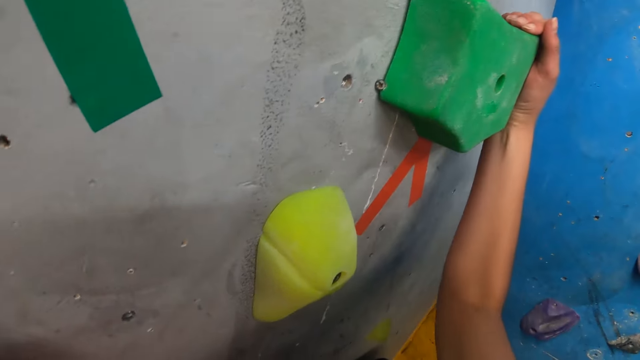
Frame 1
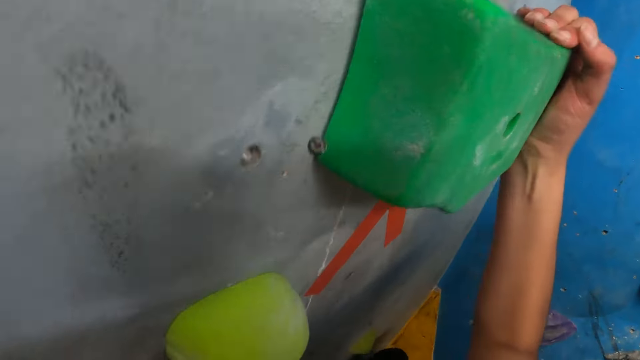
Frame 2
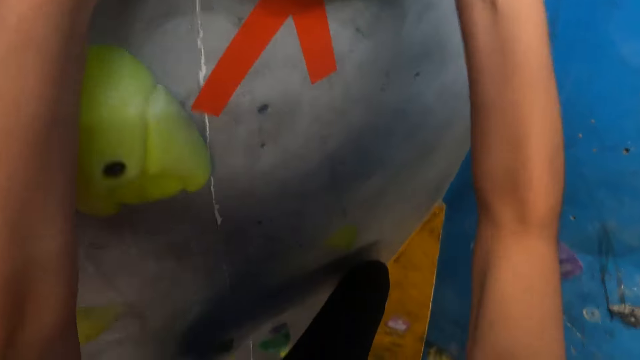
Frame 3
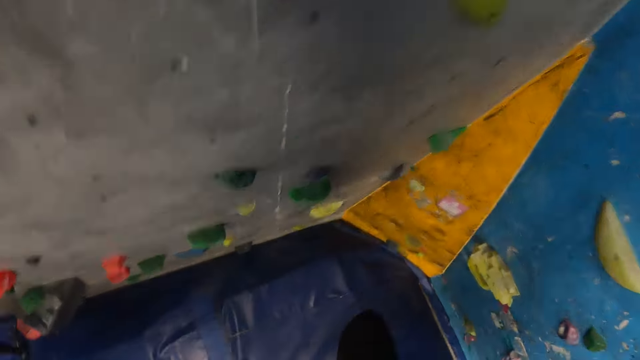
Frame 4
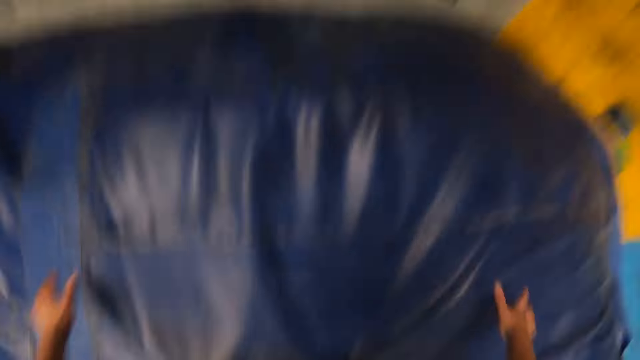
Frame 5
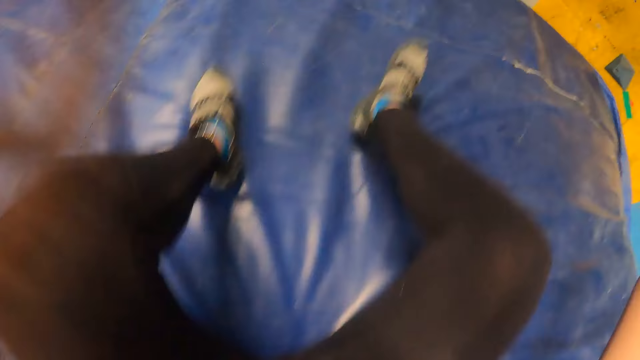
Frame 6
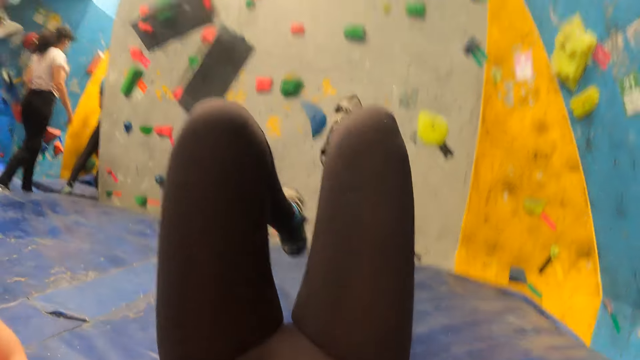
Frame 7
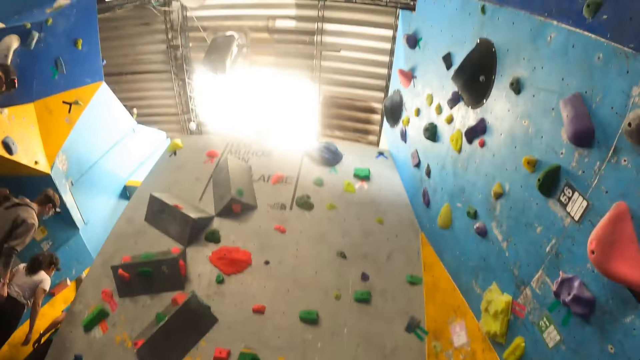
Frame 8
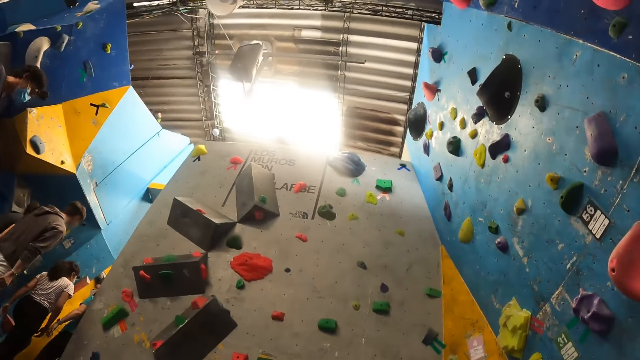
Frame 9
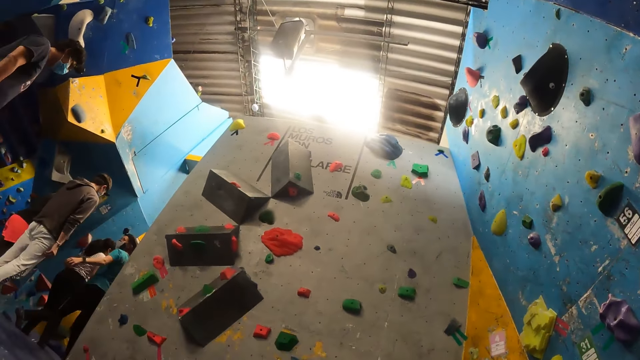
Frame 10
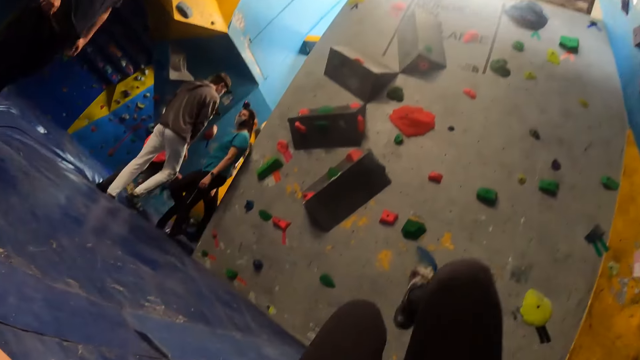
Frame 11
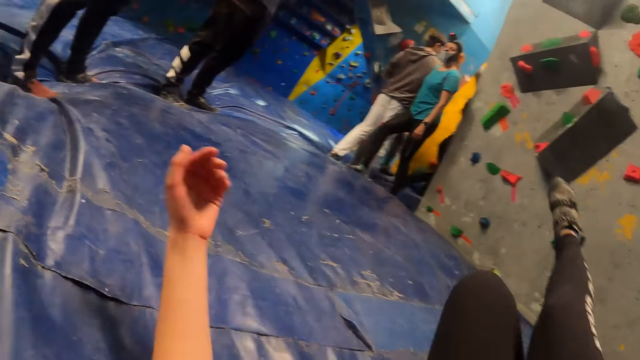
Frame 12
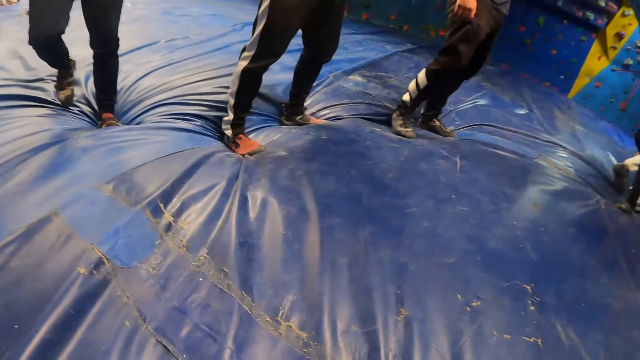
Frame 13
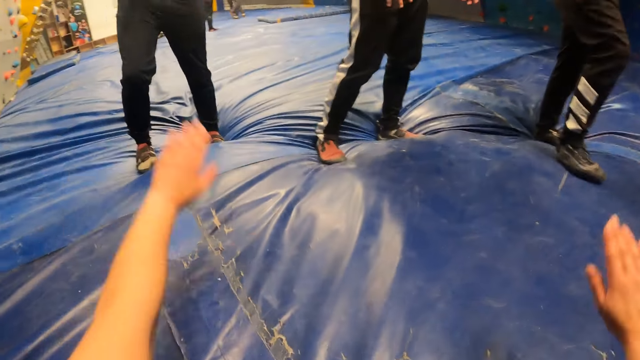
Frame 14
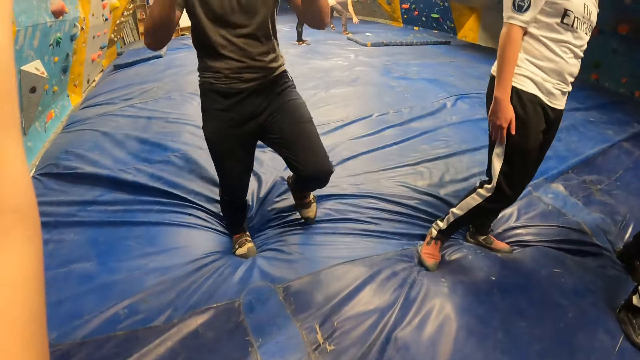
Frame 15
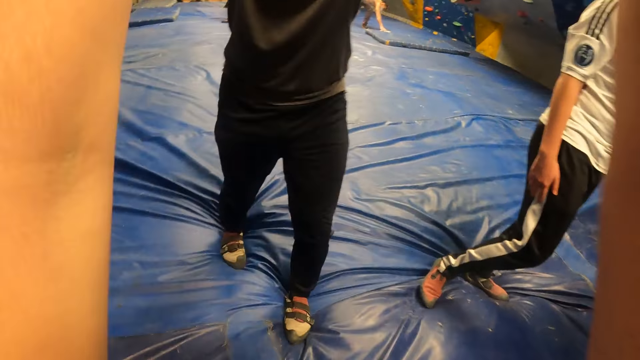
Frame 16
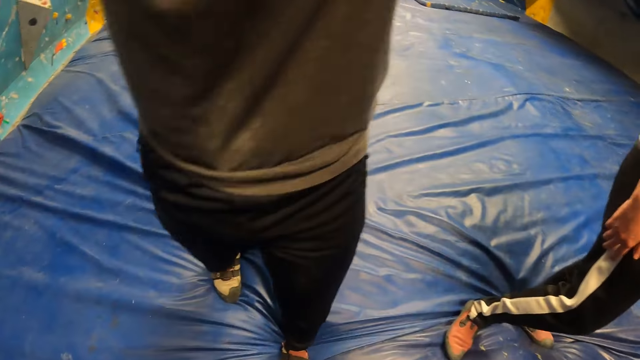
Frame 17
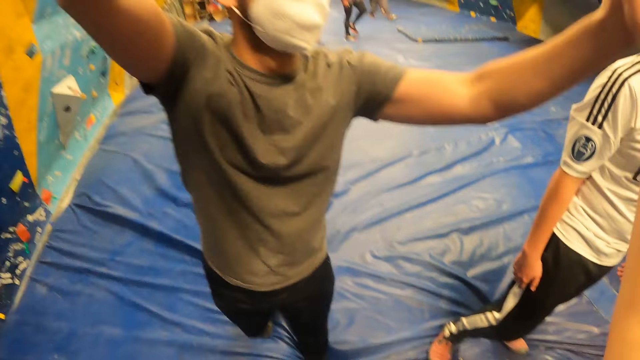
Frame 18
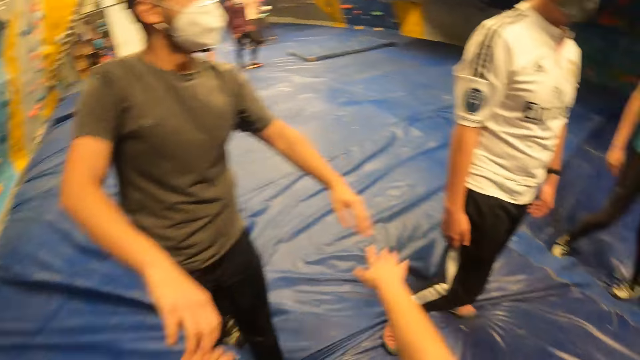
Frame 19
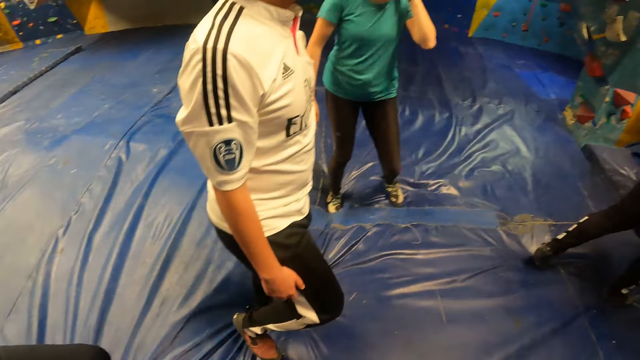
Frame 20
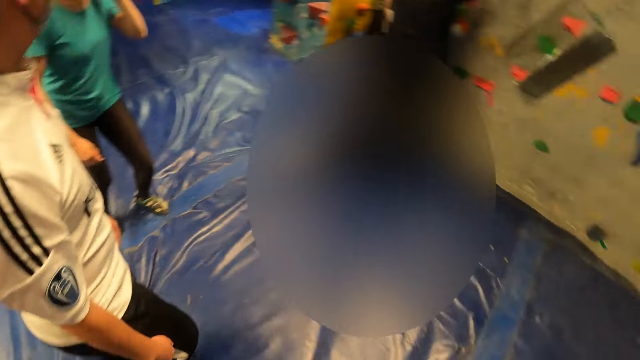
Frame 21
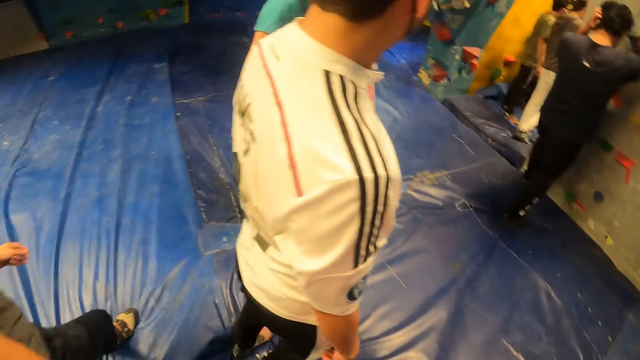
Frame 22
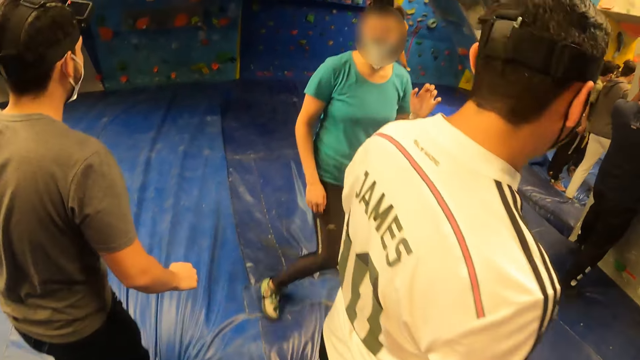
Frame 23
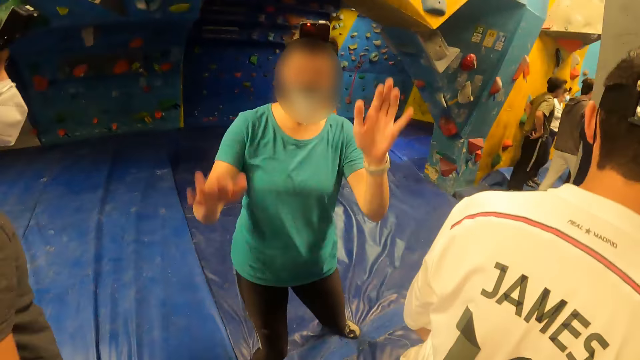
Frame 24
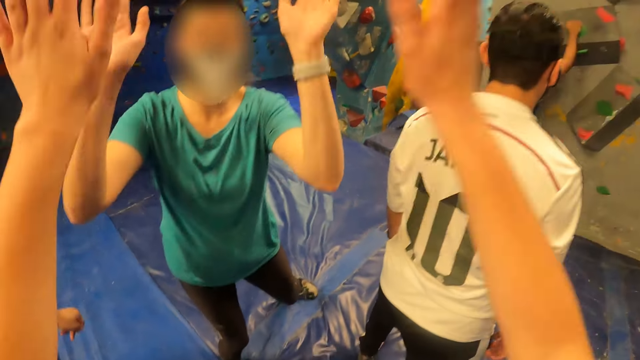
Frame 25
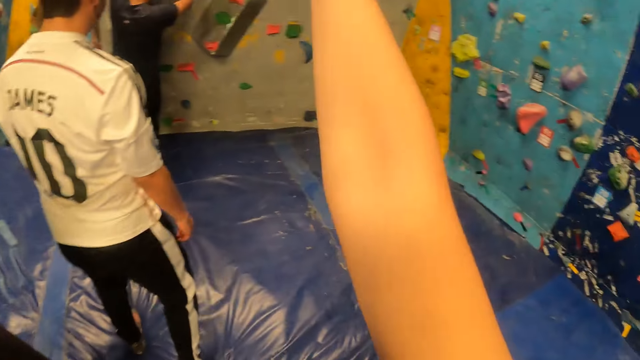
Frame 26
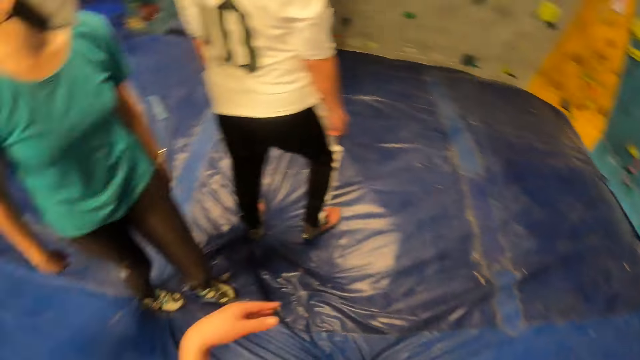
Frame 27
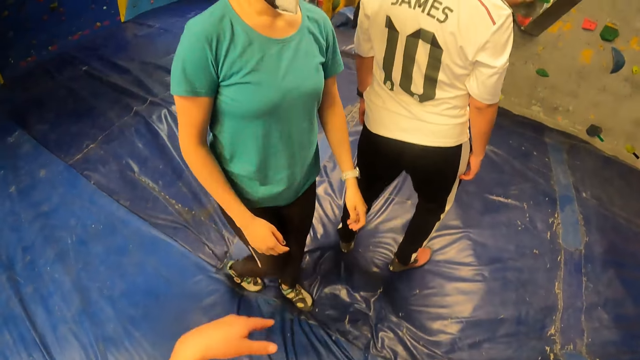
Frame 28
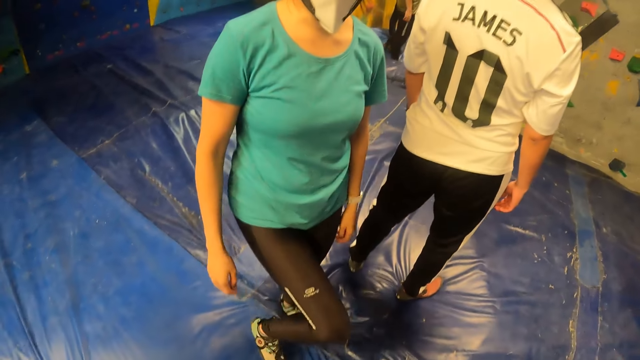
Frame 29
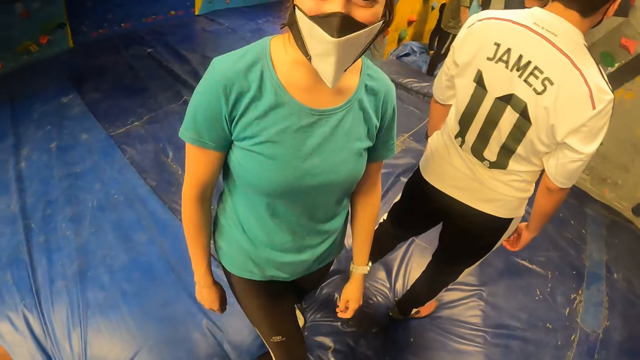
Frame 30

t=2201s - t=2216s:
The camera wearer jumps to the bouldering mat from the bouldering wall. They look around the room. They greet a man. The man gives the camera wearer a hi-five with both hands. The camera wearer looks around the room. A woman interacts with the camera wearer. The camera wearer greets the woman. The woman gives the camera wearer a hi-five with both hands. The camera wearer converses with the woman.

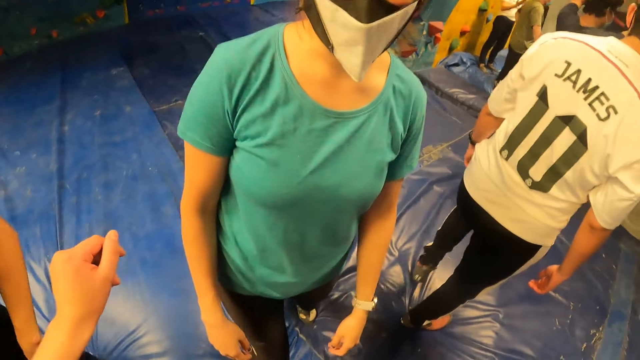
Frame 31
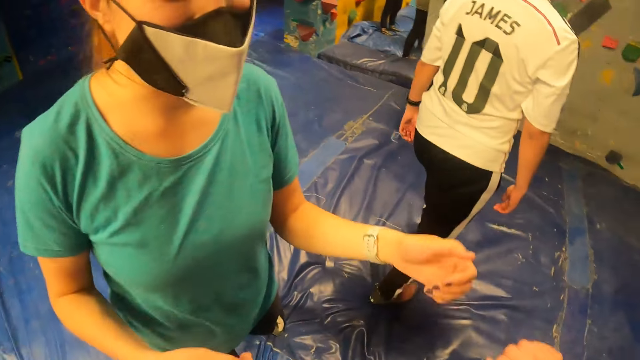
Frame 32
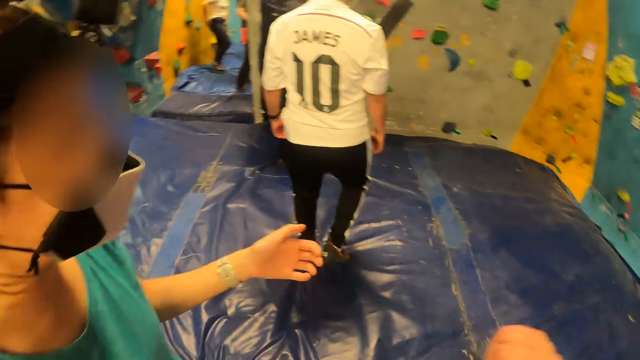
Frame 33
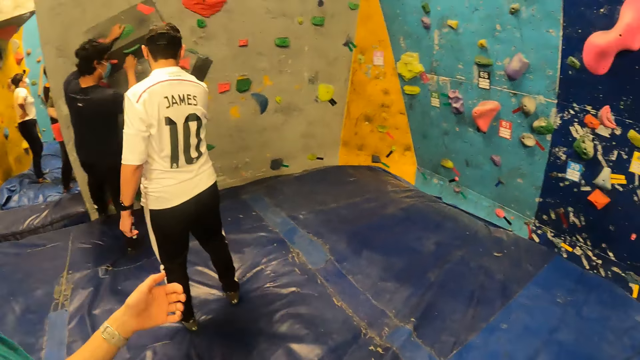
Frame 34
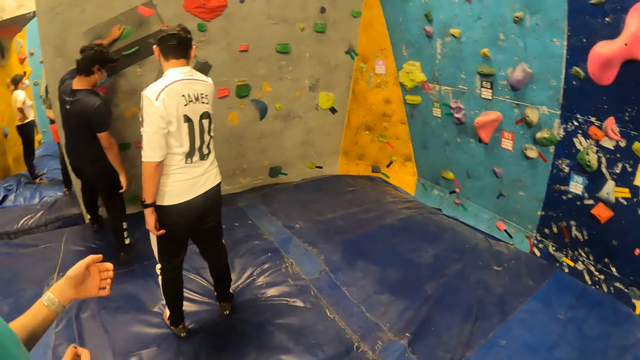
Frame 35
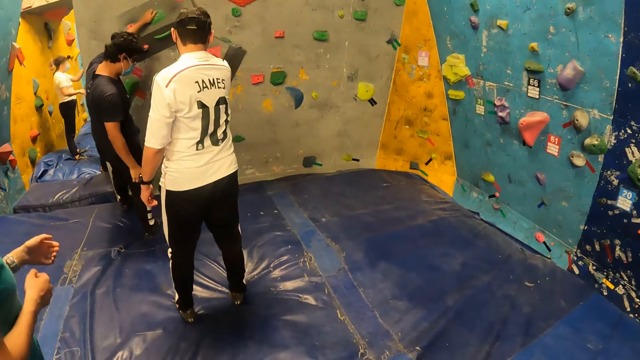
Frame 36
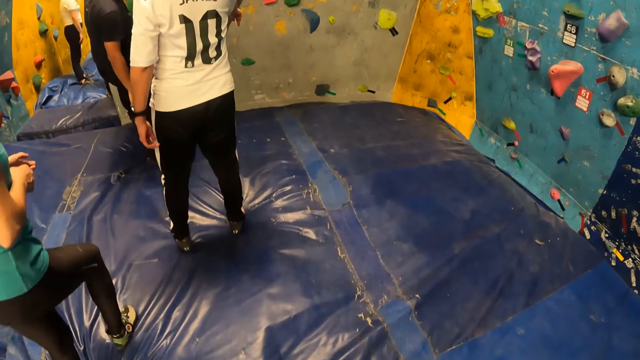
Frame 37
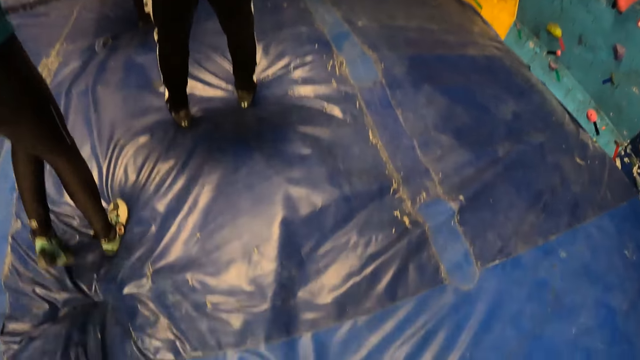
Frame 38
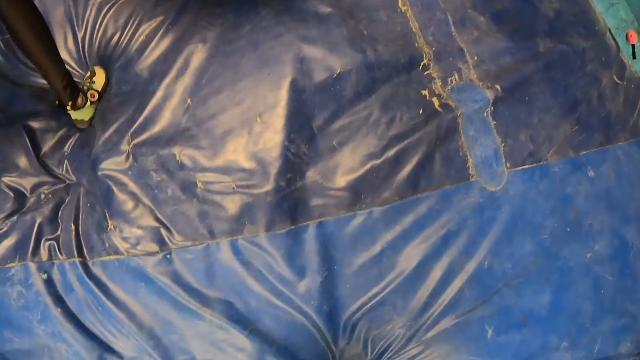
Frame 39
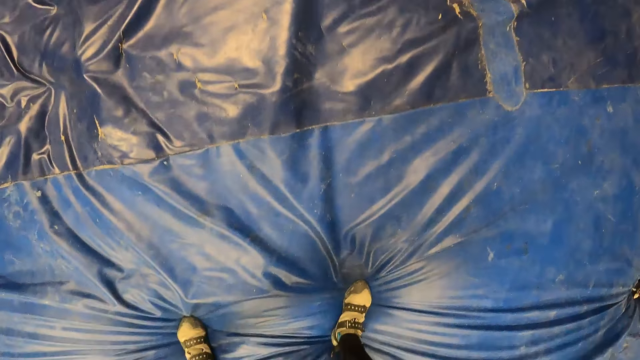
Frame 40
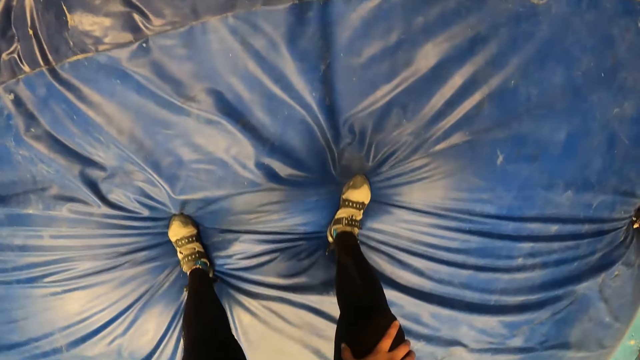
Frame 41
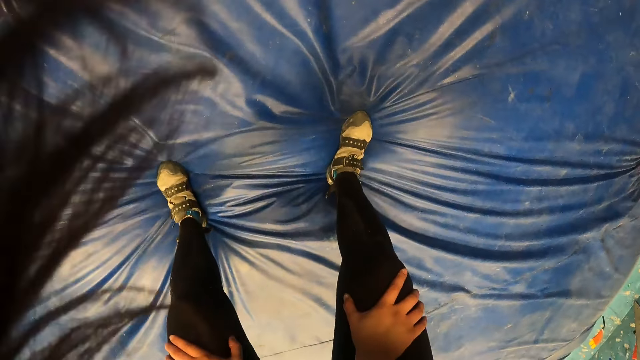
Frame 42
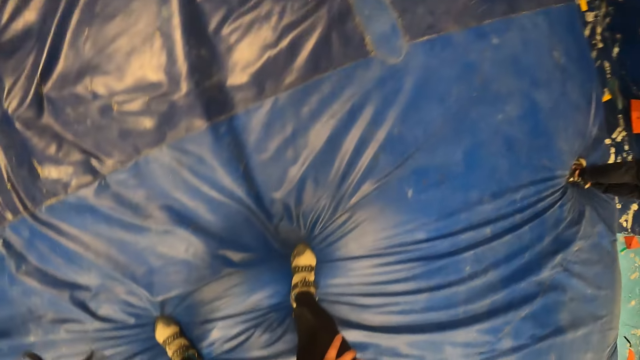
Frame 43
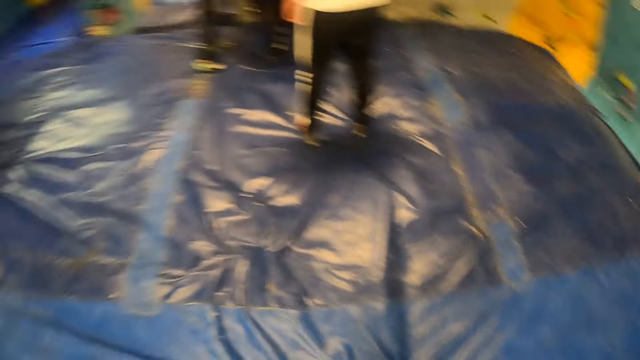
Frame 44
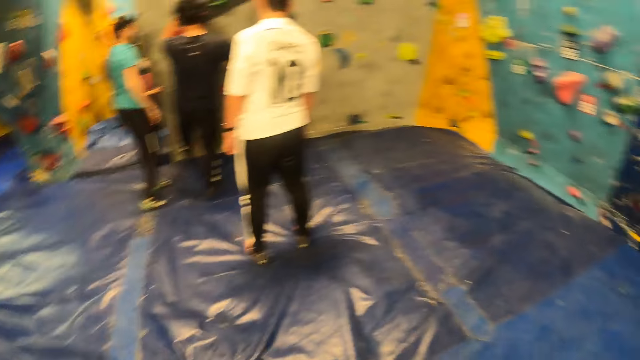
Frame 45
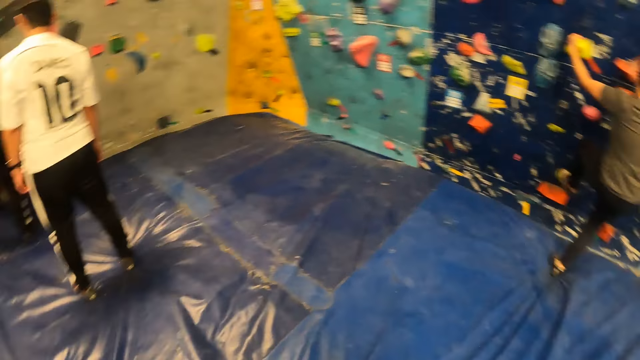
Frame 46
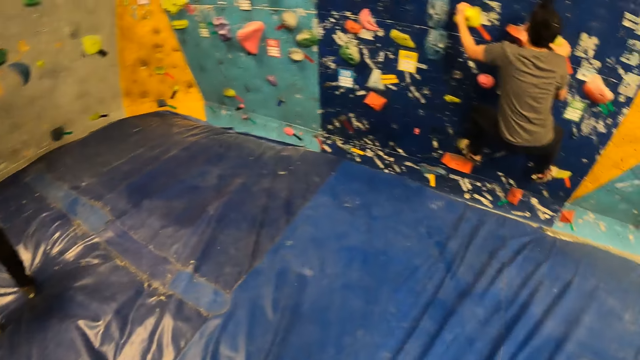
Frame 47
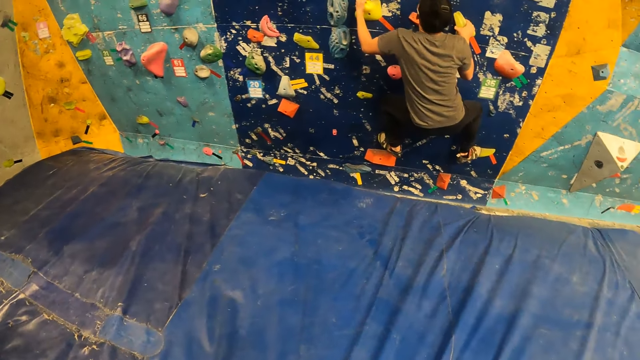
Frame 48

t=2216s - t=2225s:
A man touches a climbing hold with his left hand. The camera wearer looks around the room. Another man climbs the bouldering wall with climbing holds with his hands and feet.
